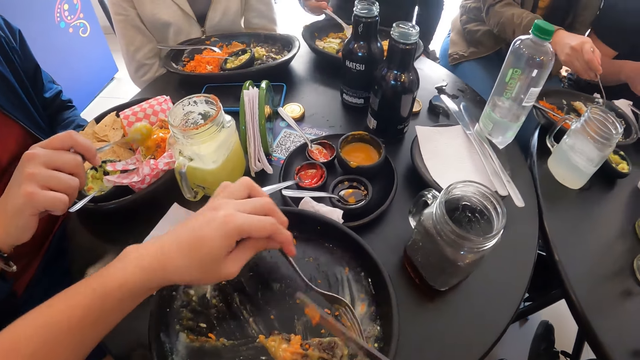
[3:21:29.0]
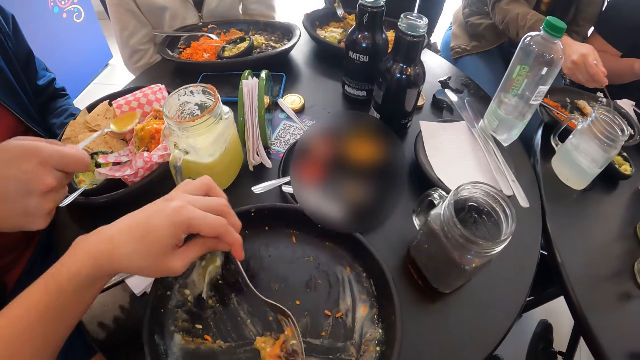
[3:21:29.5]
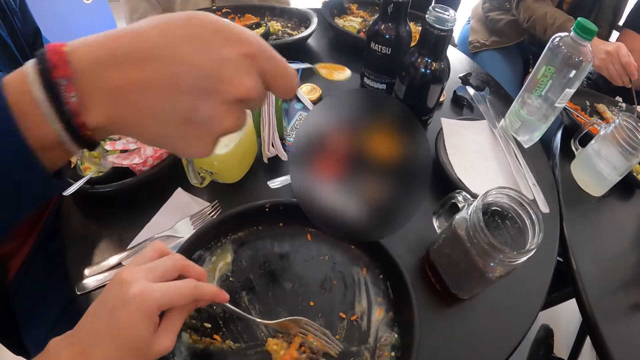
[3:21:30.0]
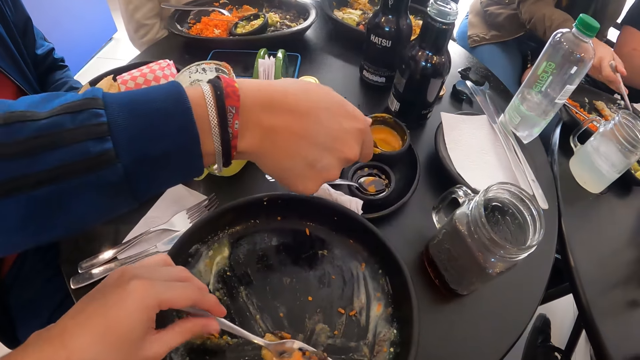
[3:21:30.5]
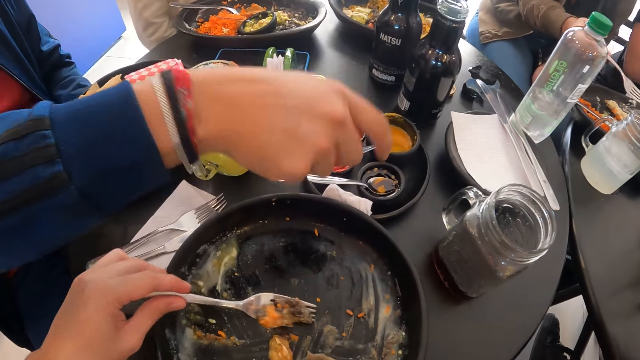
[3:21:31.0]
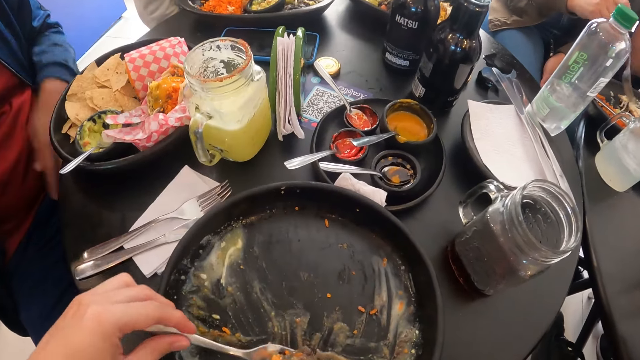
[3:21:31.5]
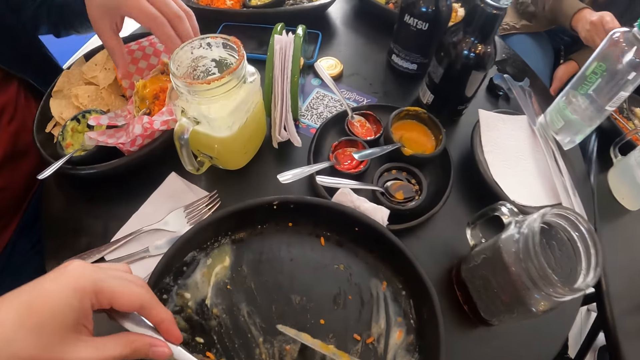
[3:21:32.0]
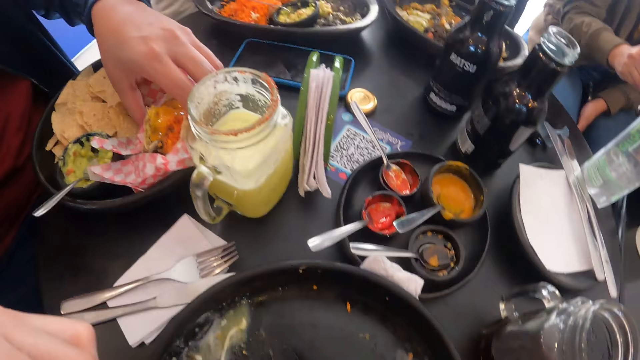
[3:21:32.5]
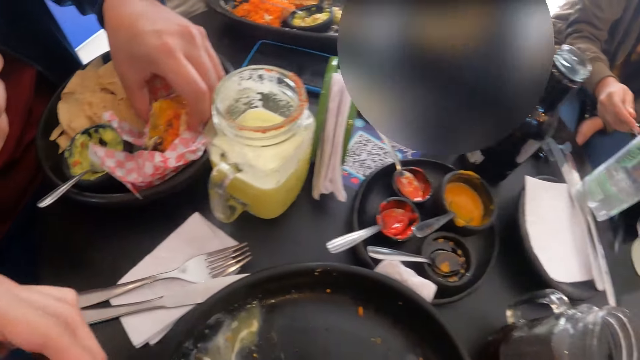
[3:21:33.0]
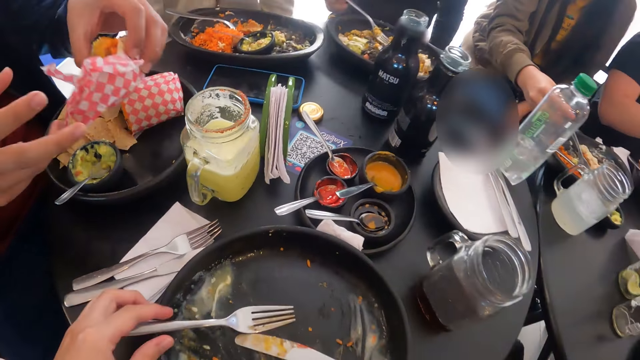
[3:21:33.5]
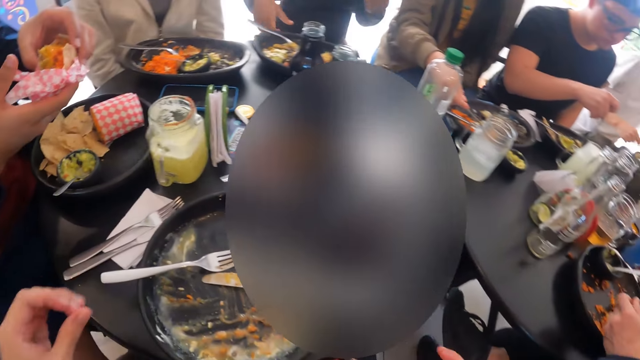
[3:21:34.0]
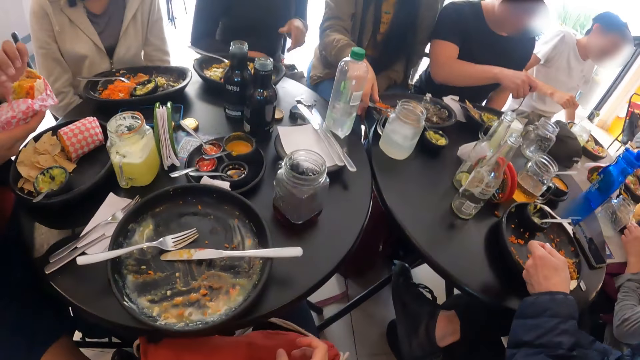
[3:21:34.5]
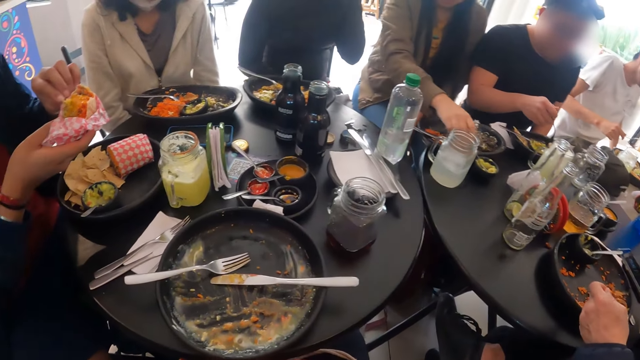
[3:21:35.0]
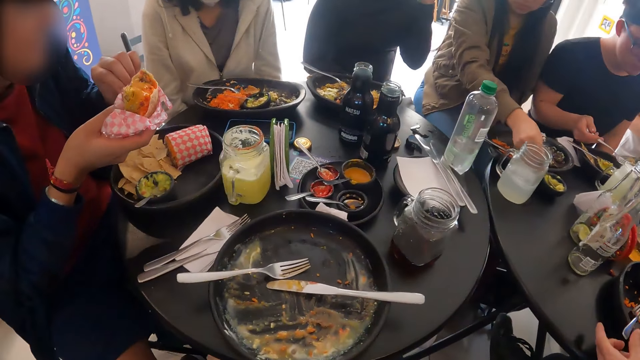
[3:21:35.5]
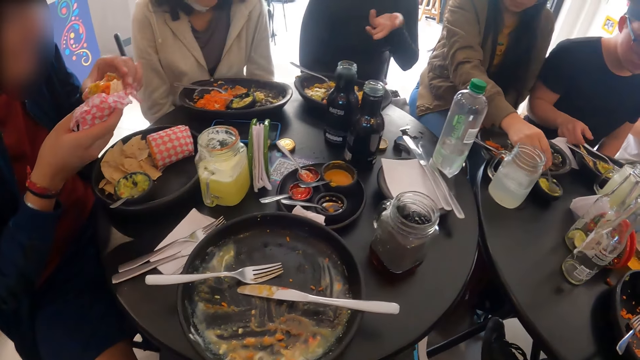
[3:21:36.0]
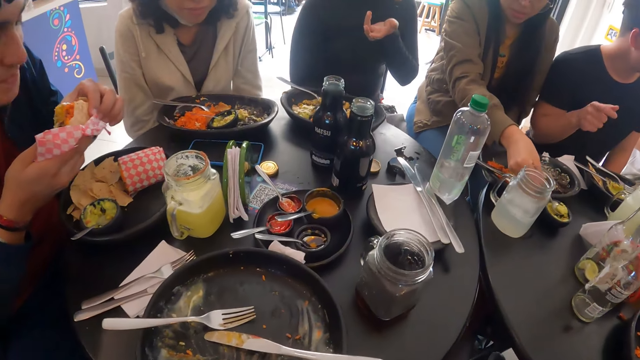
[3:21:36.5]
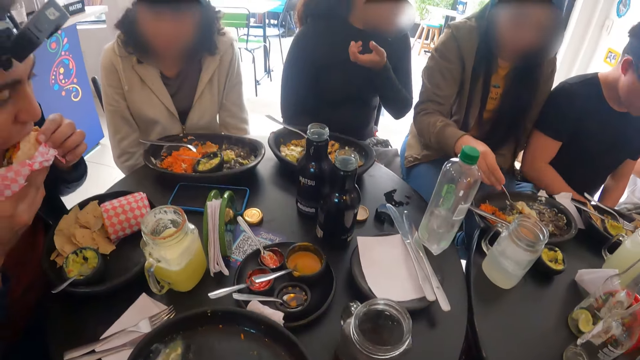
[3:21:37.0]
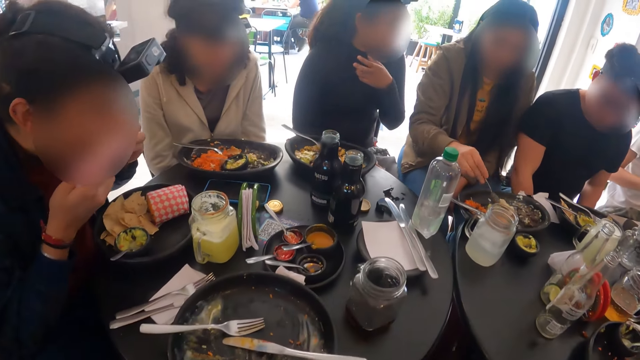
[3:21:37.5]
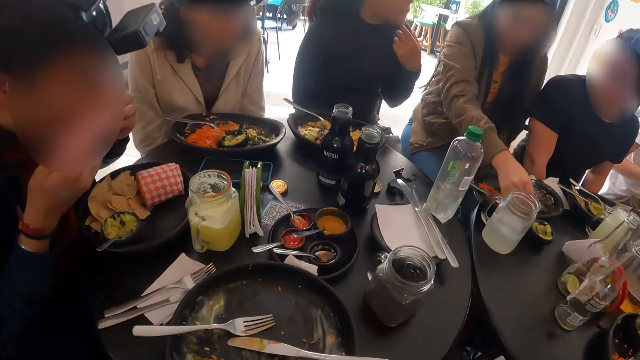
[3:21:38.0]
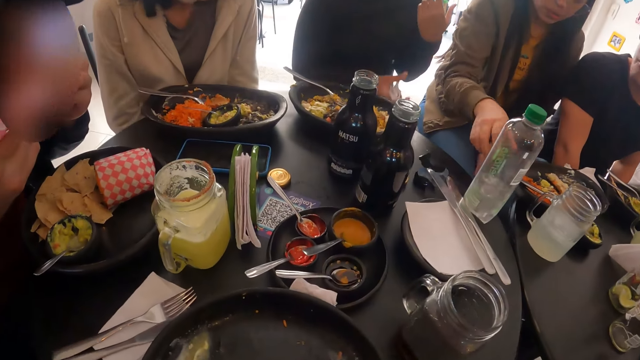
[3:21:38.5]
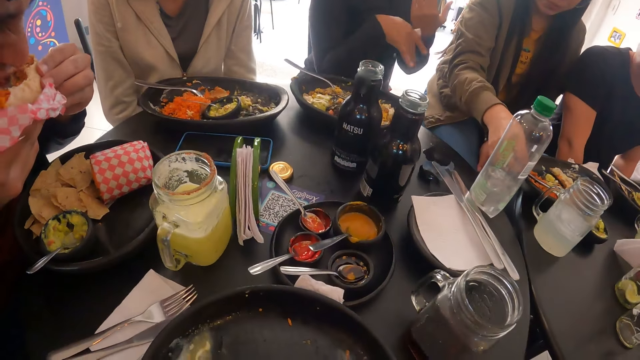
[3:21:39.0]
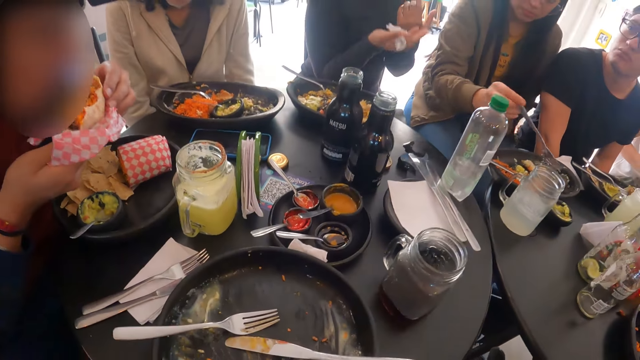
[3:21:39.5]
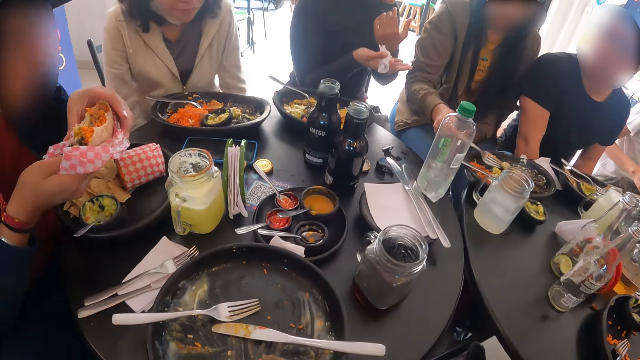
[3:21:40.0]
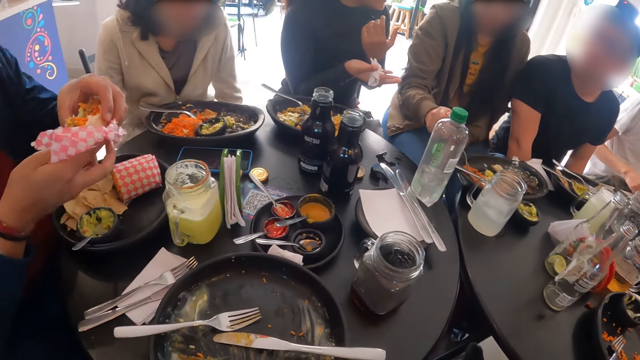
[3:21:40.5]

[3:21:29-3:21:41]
The camera wearer takes some cream from a bowl on a plate on the table with a spoon in her left hand. A man drops the spoon in his right hand into the bowl on the plate on the table. The camera wearer eats the rice with the fork in her left hand. The man picks up the burger in the plate on the table with his left hand. The camera wearer drops the fork in her right hand on the plate on the table. A woman drops the fork in her right hand on the plate on the table. The man unwraps the bite. Another woman drops the fork in her right hand on the plate on the table. A third woman takes some cream or avocado from a bowl on the table with a spoon in her right hand. The man eats the burger in his hands. A person gestures. The third woman pours the cream in the spoon in her right hand into the plate on the table. She spreads the avocado on the food. She drops the spoon into the bowl on the table and picks up the fork on the plate on the table with her right hand.

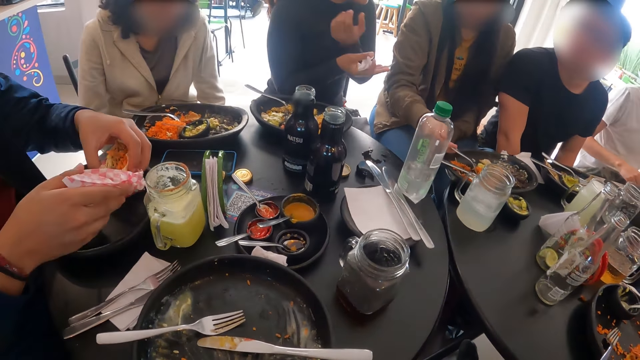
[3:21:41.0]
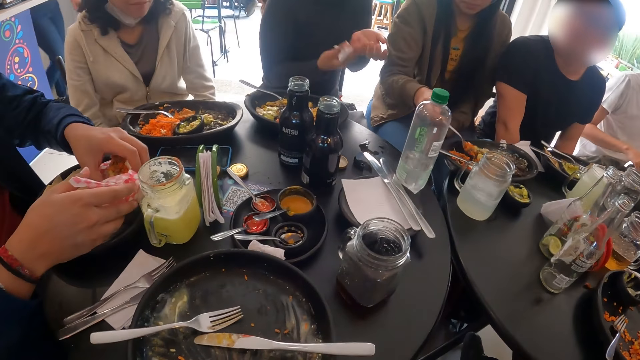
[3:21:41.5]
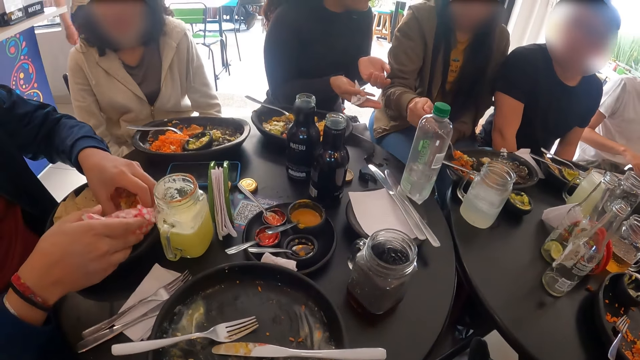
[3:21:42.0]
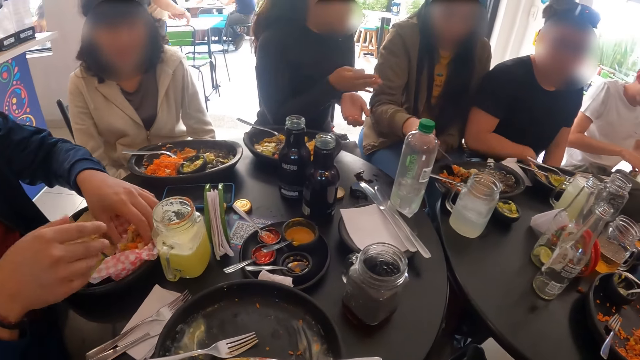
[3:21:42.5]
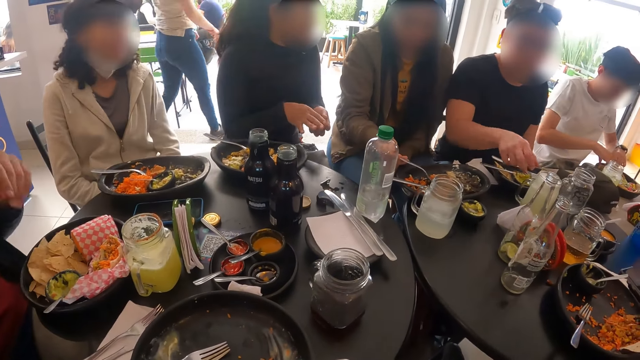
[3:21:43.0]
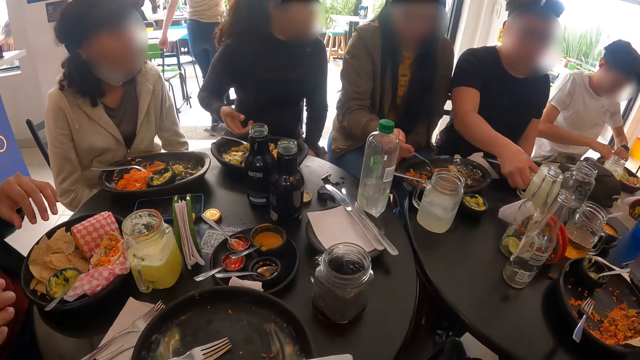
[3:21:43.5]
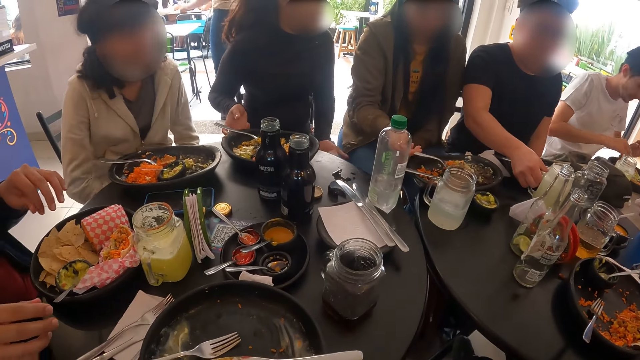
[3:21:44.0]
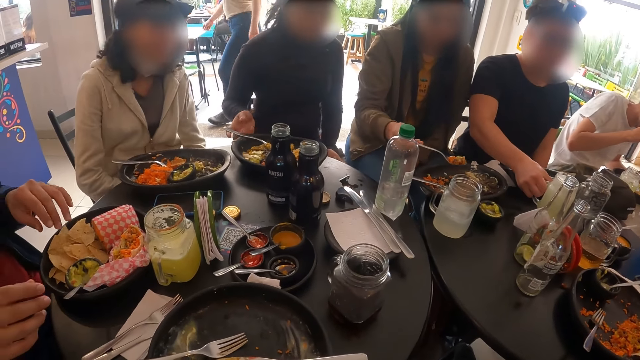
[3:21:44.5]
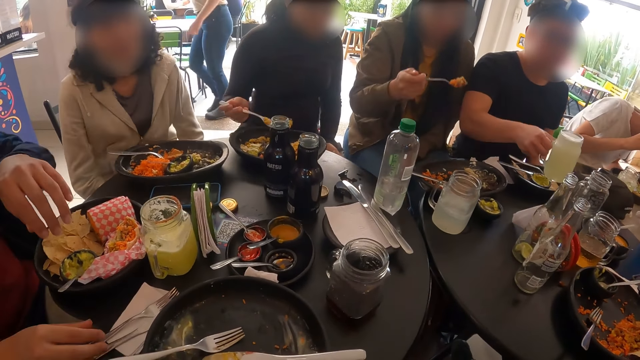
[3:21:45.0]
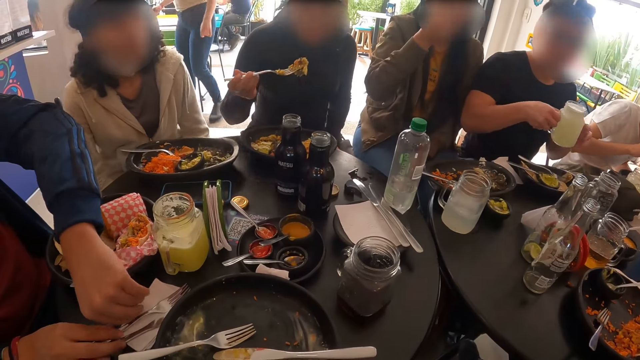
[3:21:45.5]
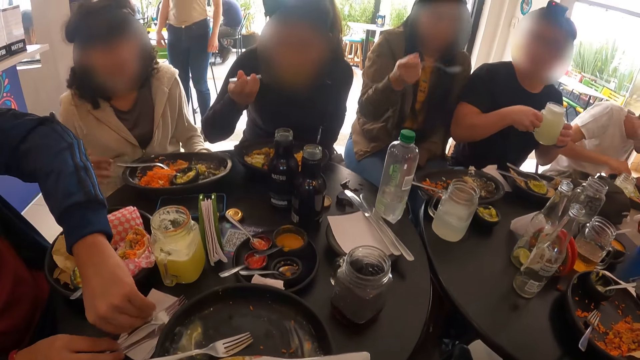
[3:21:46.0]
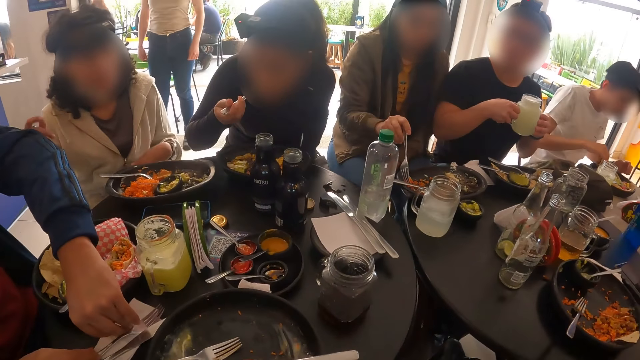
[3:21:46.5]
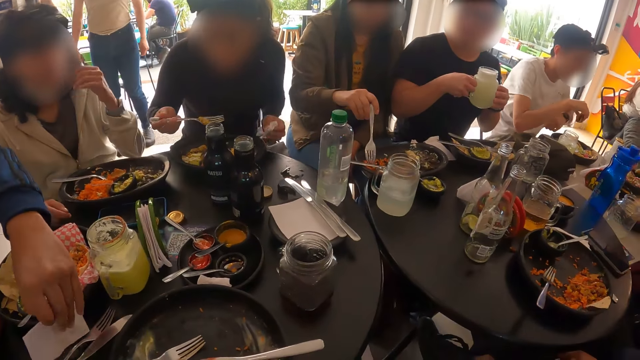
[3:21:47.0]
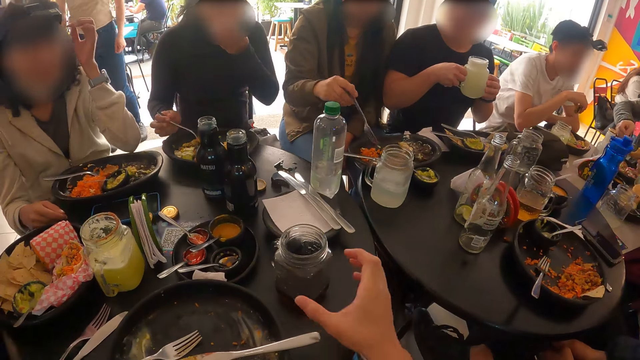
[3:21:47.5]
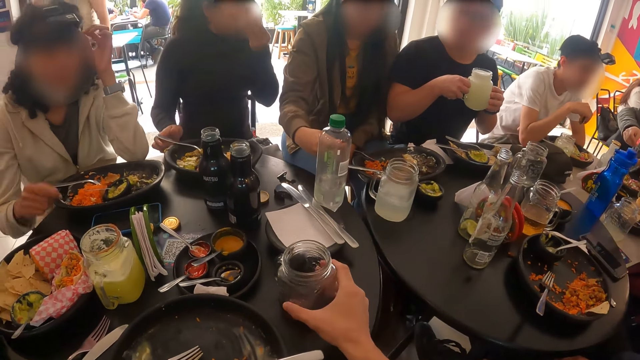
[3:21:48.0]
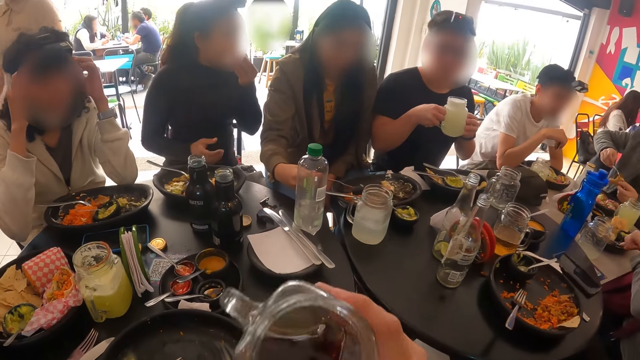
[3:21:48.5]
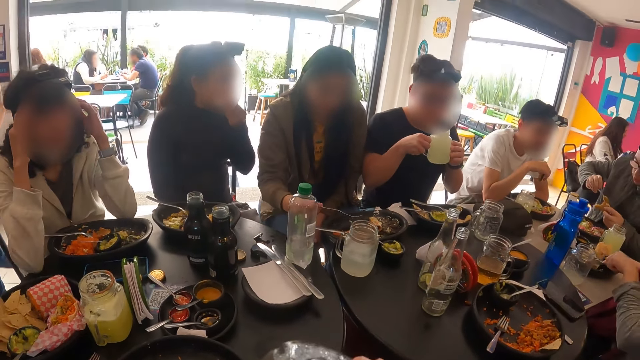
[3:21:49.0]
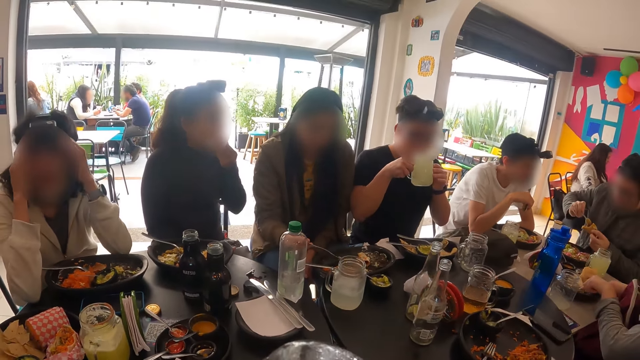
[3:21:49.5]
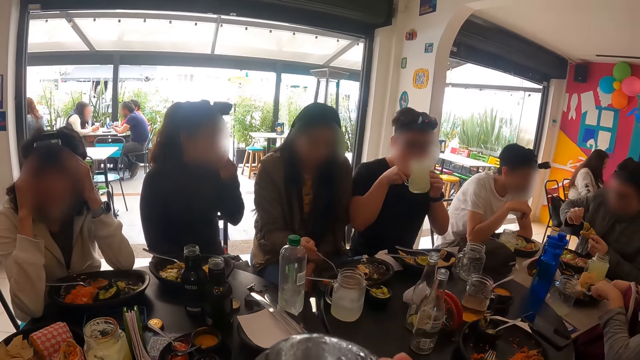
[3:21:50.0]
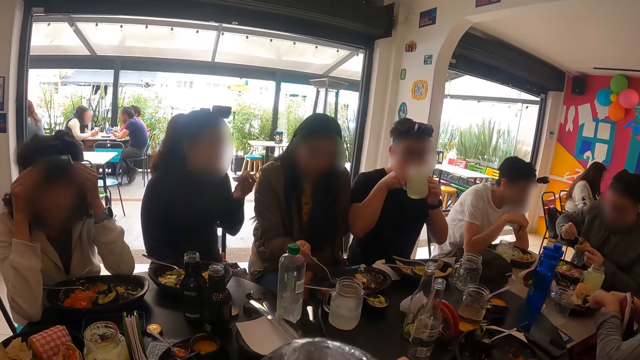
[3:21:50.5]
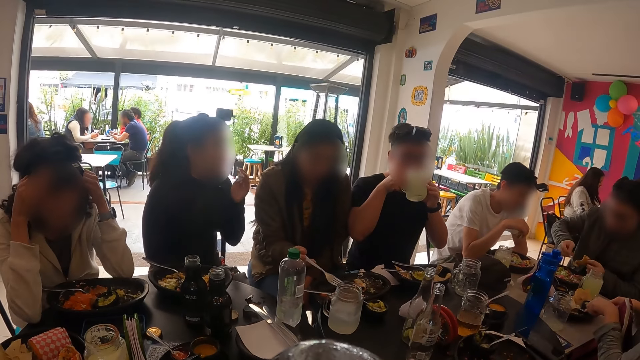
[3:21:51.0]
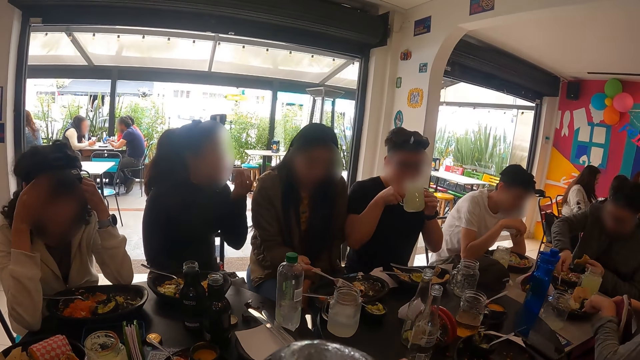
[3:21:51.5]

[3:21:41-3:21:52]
A woman takes a taco from the plate on the table with the fork in her right hand. A person eats food. A man drops the burger on the plate on the table. The man takes a glass on the table. Another man picks up the cup on the table with his right hand. Another woman picks up the fork on the plate on the table with her right hand. The other woman scoops food. The first woman eats the taco with the fork in her right hand. The first man eats food. The first man picks up a serviette on the table with his left hand. The other man holds the cup with both hands. The other woman eats the taco with the fork in her right hand. Another person gestures. The other woman drops the fork on the plate on the table and wipes her mouth. The other person adjusts the camera. The camera wearer picks up the cup on the table with her right hand. She drinks juice from the cup in her right hand. A third man pours cream from a spoon in his right hand to a taco in his left hand. The other man drinks juice from the cup in his hands.
